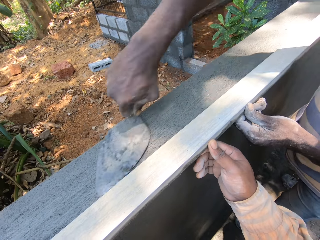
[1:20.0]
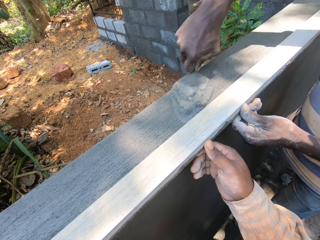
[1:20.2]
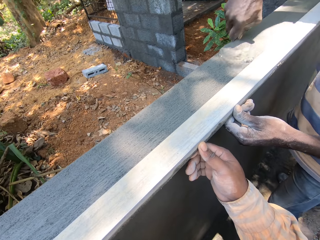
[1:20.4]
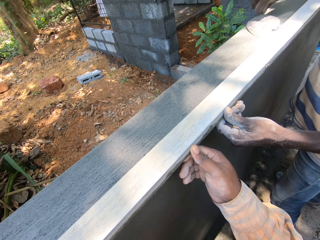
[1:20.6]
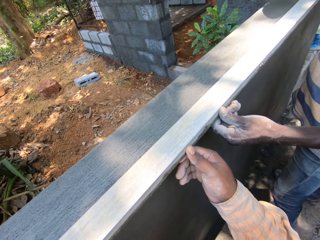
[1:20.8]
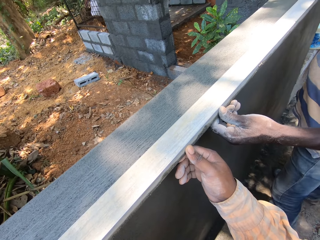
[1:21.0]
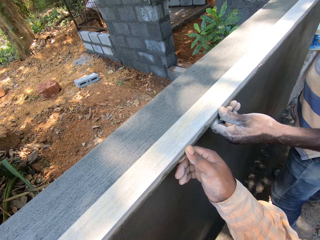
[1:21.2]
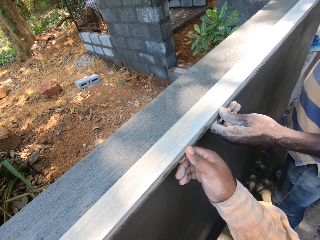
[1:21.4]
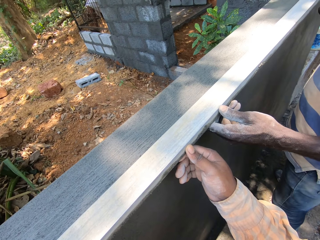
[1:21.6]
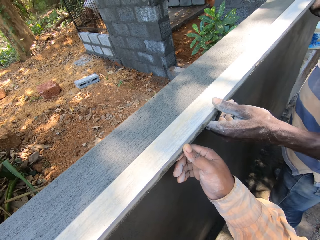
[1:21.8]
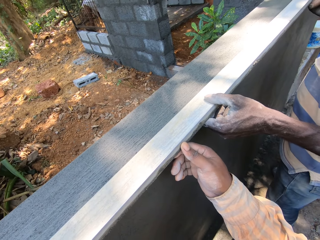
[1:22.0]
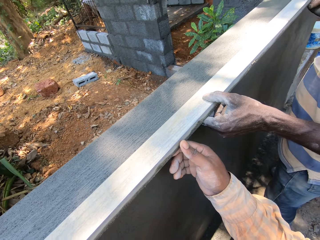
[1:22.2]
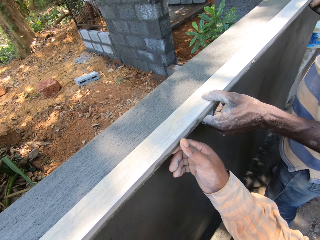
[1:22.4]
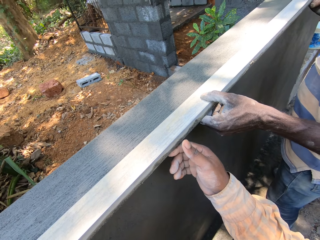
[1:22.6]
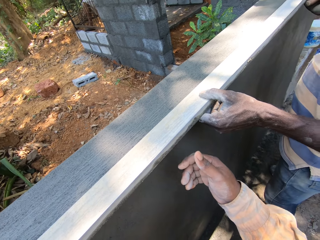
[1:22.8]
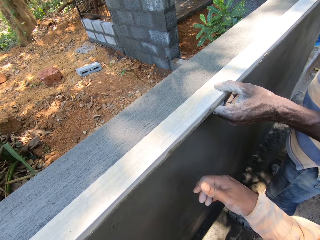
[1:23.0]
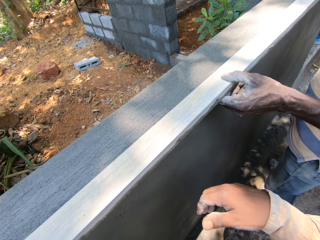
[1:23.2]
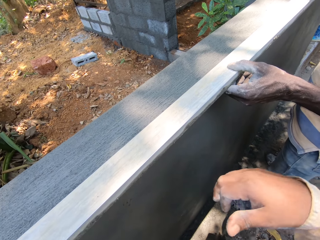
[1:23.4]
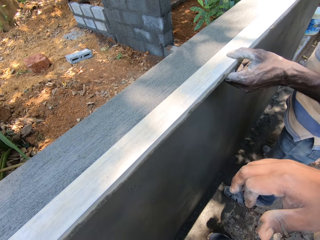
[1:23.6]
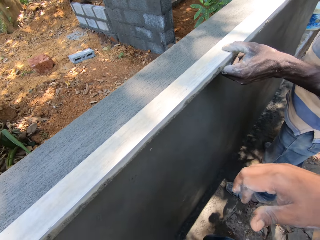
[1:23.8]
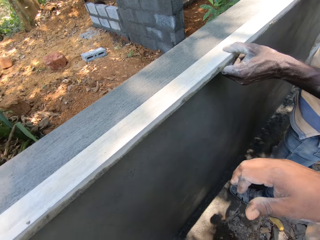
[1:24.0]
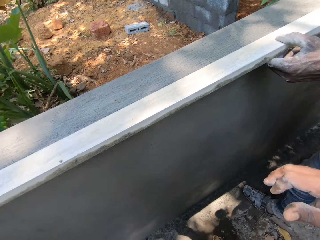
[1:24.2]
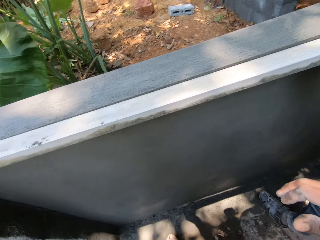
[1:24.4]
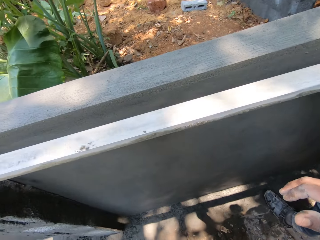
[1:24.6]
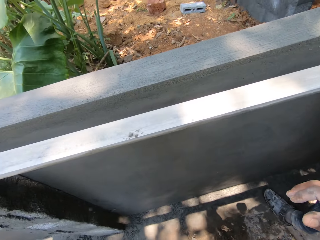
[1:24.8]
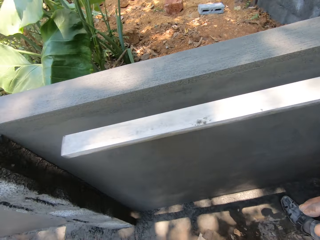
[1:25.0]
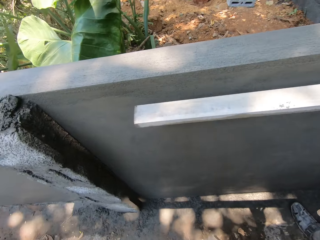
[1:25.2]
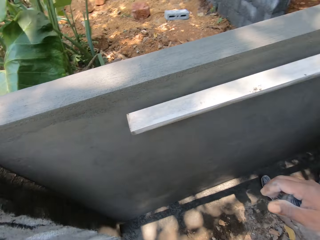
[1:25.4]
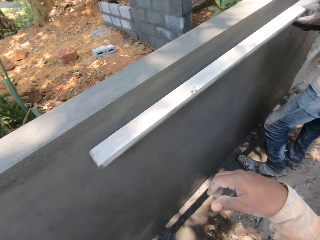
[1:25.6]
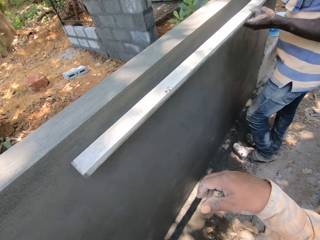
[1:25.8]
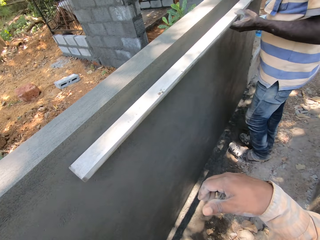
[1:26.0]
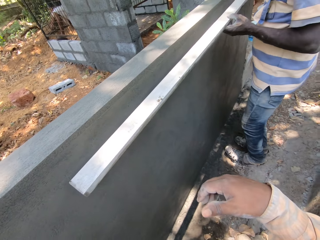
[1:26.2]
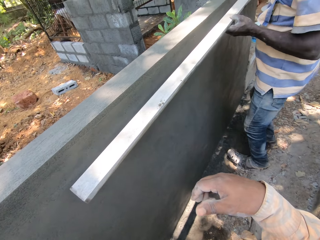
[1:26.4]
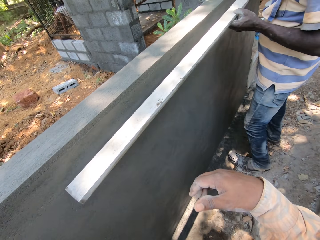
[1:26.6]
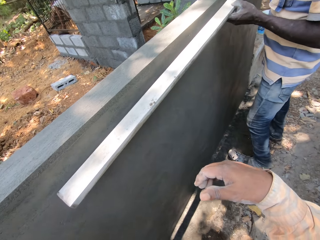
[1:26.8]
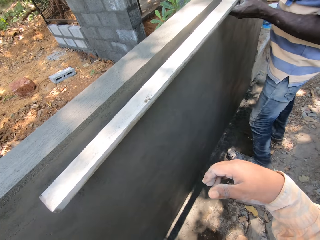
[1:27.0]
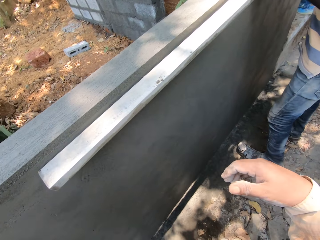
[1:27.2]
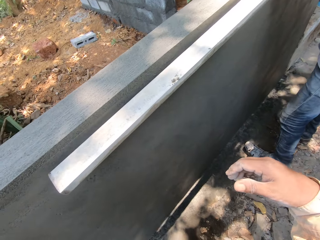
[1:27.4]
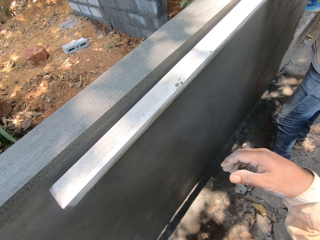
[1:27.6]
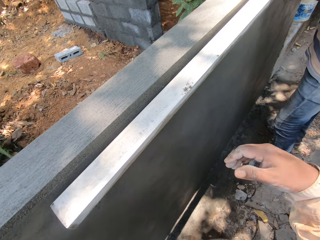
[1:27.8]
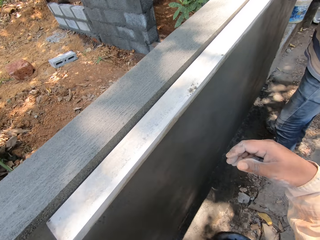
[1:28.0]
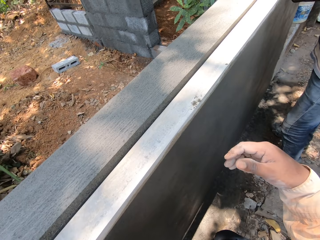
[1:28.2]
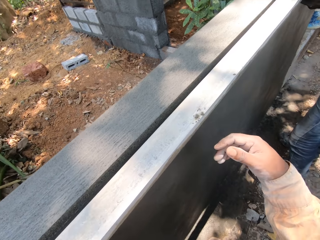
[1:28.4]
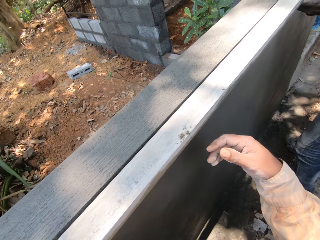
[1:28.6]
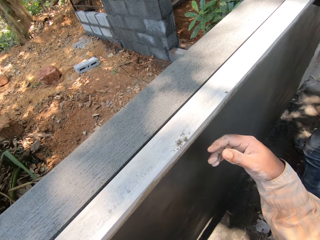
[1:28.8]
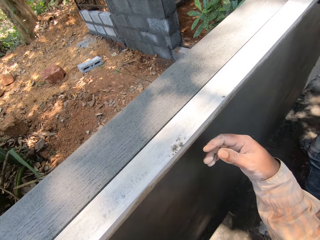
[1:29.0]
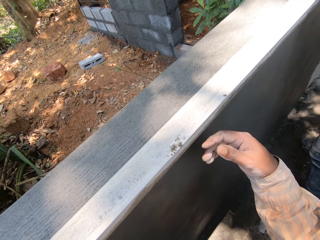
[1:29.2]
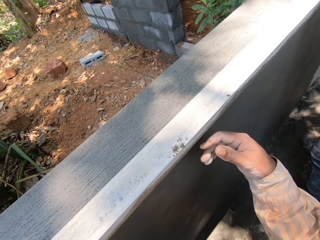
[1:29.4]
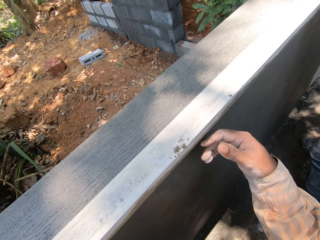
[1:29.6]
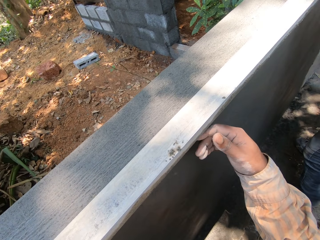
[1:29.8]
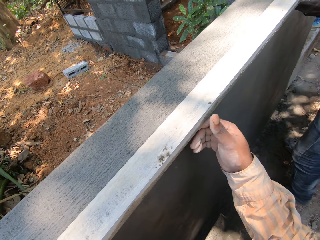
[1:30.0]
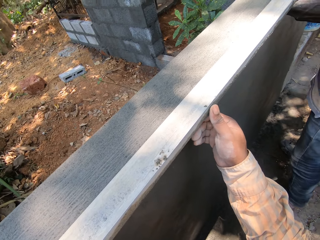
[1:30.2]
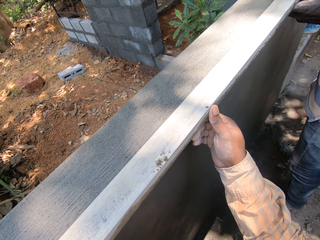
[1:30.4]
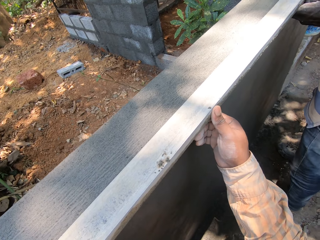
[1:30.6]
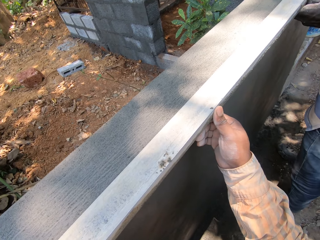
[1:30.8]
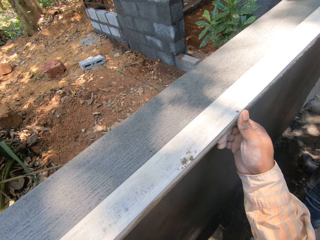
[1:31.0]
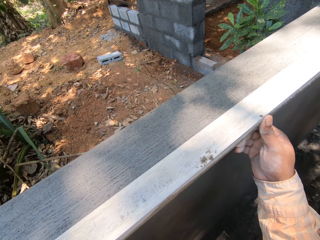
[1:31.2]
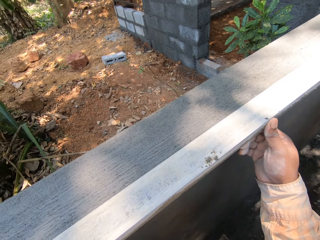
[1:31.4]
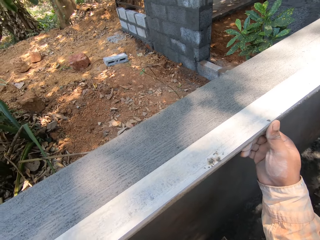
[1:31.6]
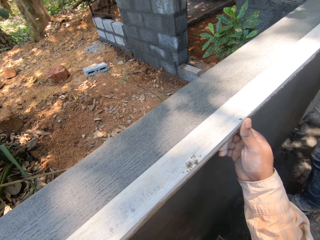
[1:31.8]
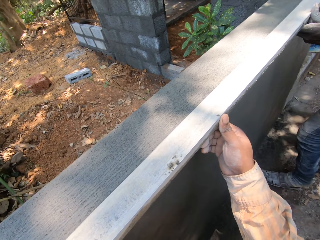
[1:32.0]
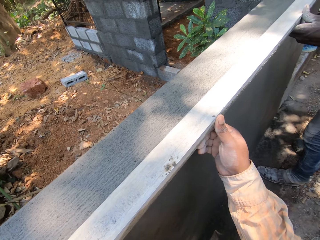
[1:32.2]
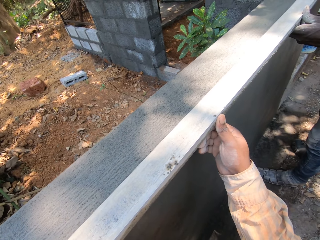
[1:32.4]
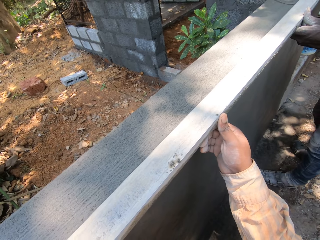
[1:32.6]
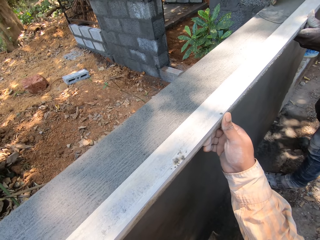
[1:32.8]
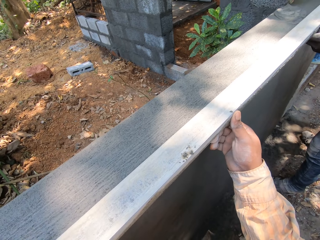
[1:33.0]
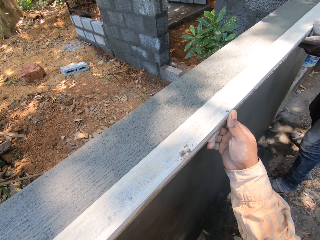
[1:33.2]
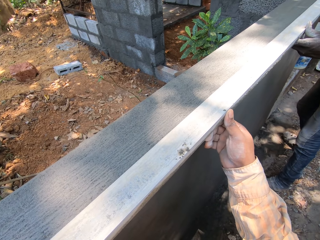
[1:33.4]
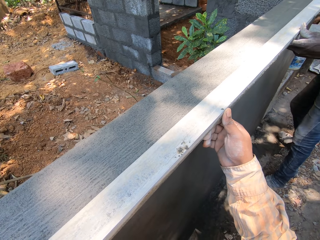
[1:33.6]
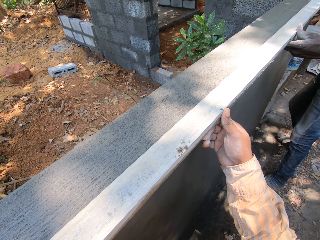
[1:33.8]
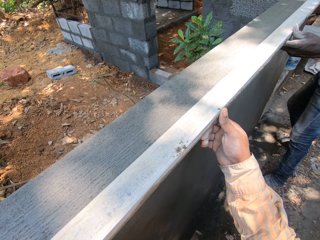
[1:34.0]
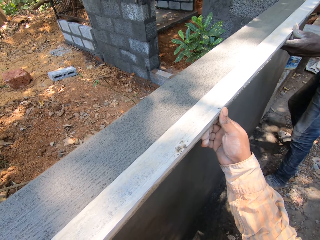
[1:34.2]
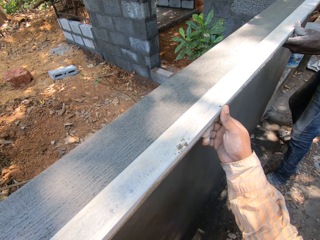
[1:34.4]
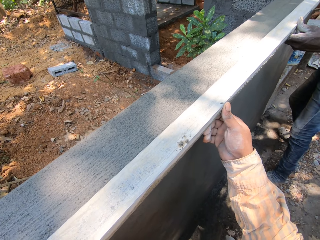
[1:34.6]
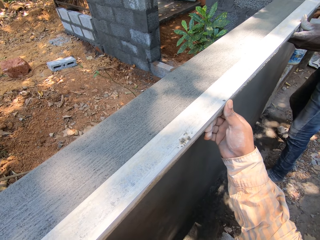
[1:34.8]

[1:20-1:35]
A man scrapes a metal cage with a scraper in his right hand. Another man takes off the metal rod from the wall with both hands. The first man scrapes the metal cage with the scraper in his right hand. He scrapes it again. The other man places the metal rod on the wall with both hands. The camera wearer places his right hand on the metal rod on the wall. The first man scrapes the metal cage with the scraper in his right hand. The other man smoothens the wall with the hand trowel in his right hand.

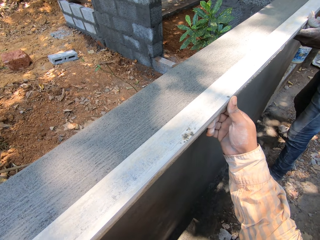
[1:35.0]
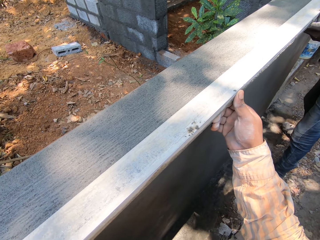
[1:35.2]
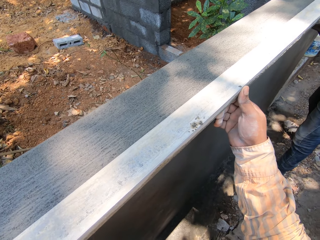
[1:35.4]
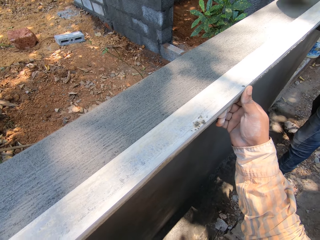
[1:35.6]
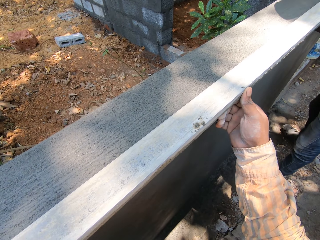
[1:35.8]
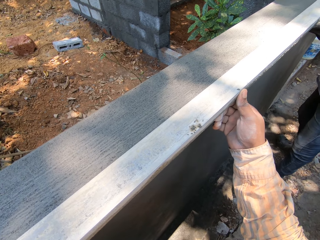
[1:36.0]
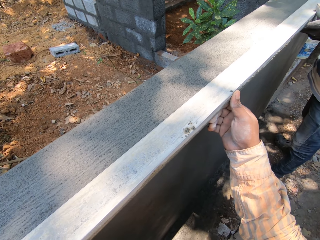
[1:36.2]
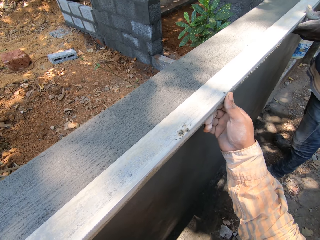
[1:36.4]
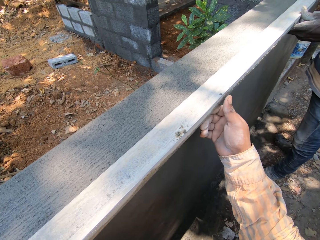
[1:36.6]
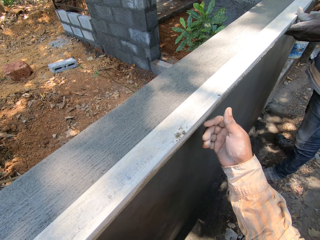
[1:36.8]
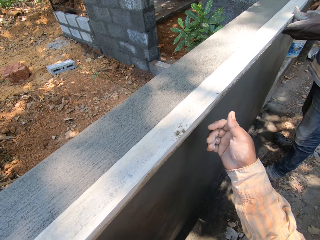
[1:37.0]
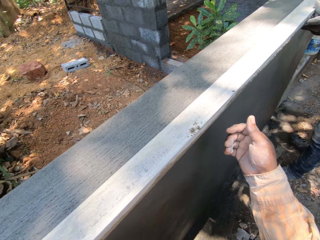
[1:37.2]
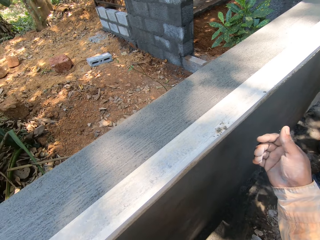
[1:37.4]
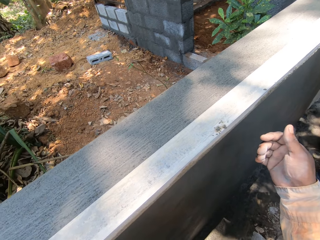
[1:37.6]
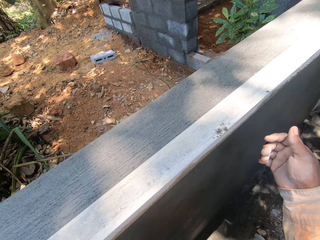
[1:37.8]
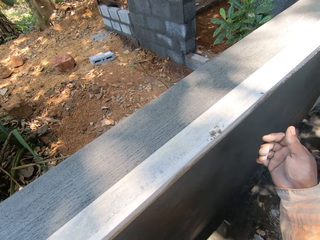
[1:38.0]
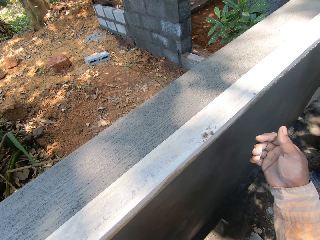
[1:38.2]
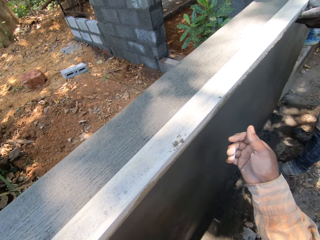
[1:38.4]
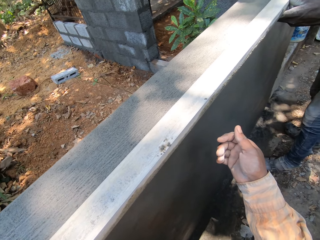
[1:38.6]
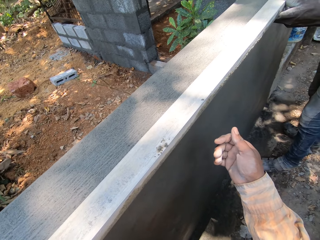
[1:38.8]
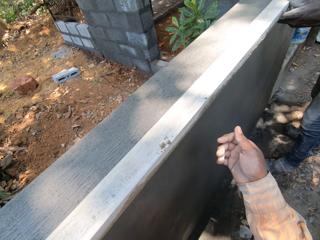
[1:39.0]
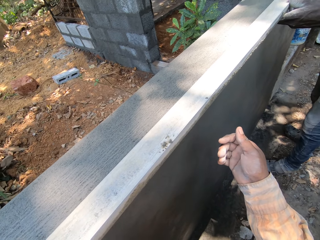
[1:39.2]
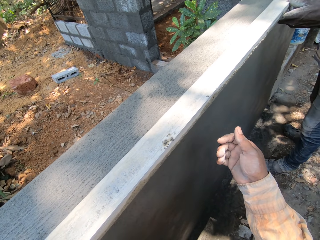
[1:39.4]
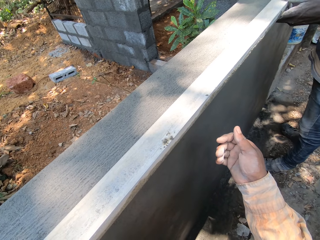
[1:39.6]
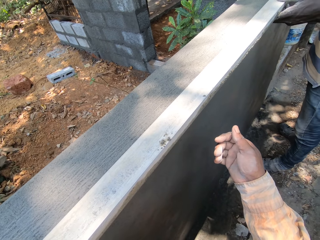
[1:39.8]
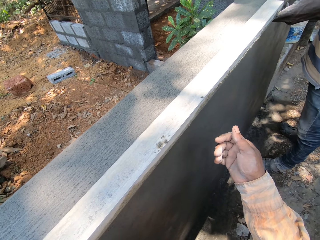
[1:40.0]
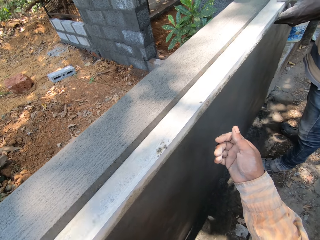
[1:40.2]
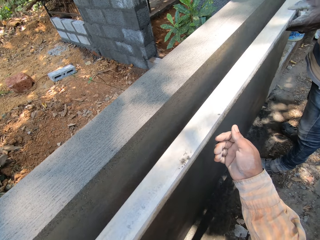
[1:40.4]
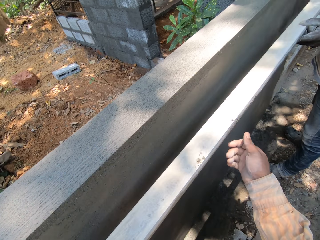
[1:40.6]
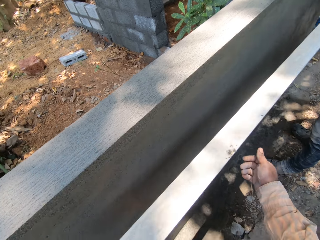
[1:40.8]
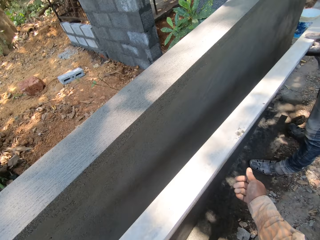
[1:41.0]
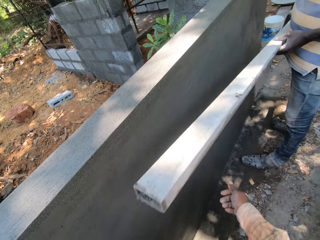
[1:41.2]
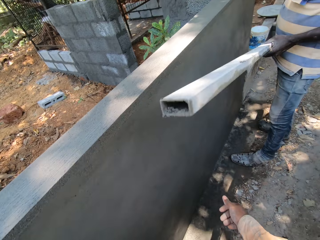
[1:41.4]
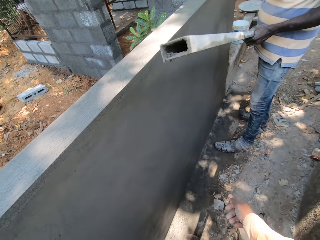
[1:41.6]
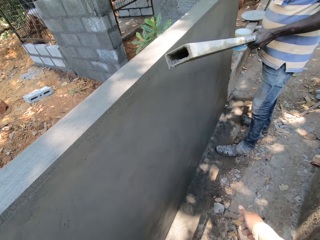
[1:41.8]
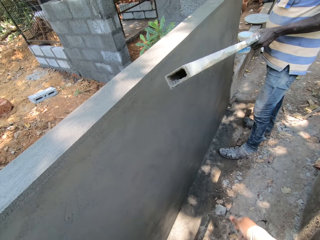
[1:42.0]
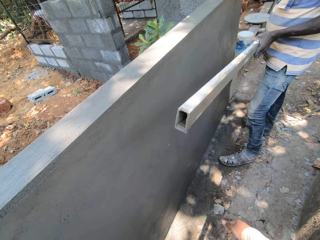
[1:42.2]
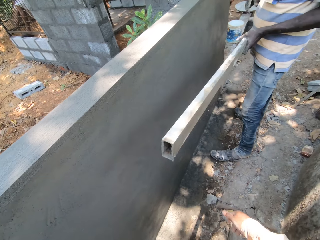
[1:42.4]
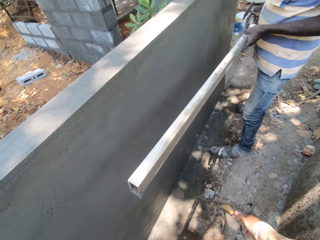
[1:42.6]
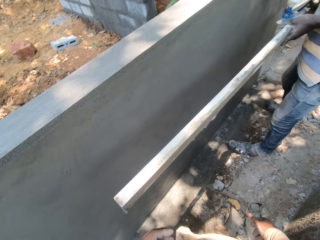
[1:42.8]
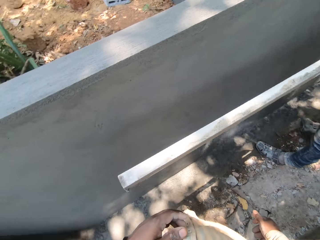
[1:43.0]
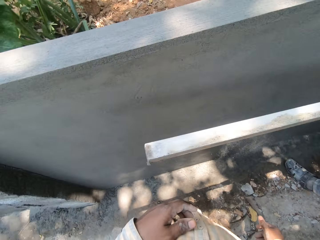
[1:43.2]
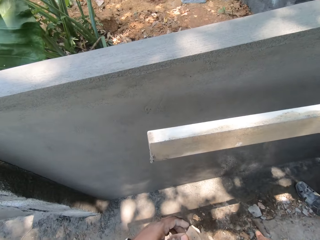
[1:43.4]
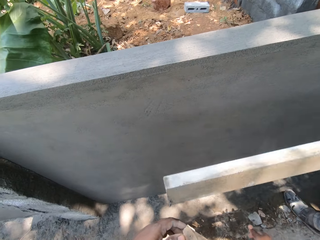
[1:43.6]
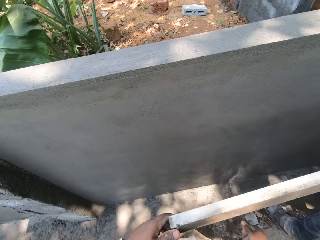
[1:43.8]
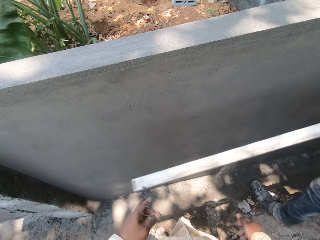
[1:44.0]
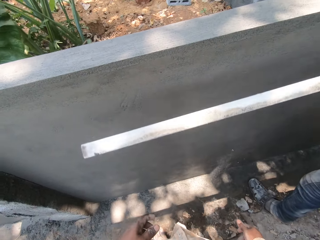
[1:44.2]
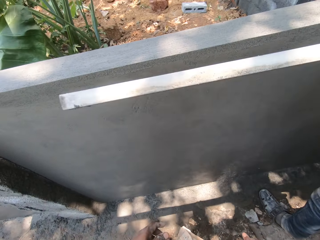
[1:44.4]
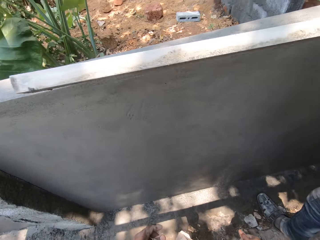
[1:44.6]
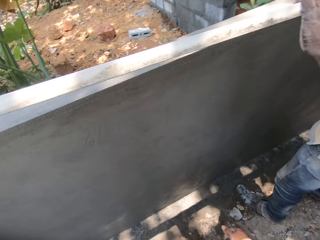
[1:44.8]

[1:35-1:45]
A man scrapes the metal cage with the scraper in his right hand. Another man takes off the metal rod from the wall with both hands. The camera wearer looks at a person.
